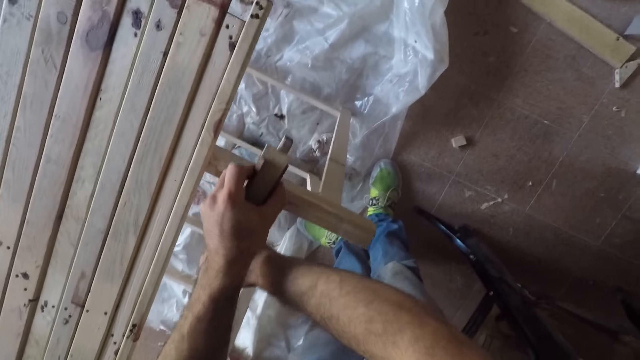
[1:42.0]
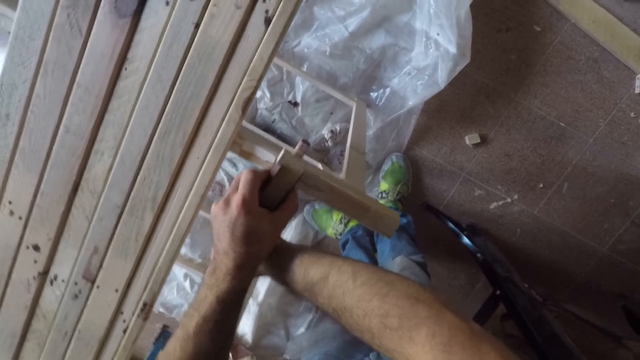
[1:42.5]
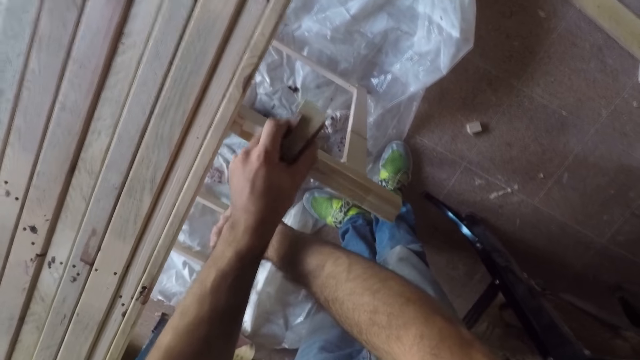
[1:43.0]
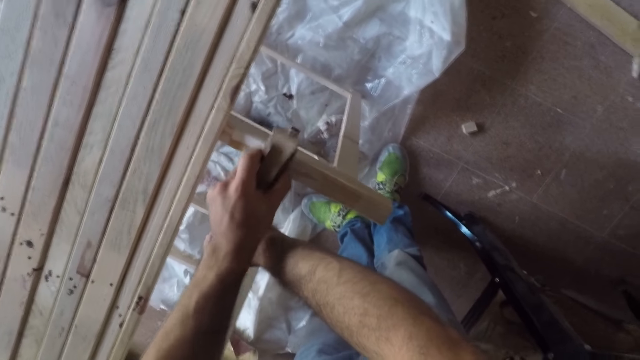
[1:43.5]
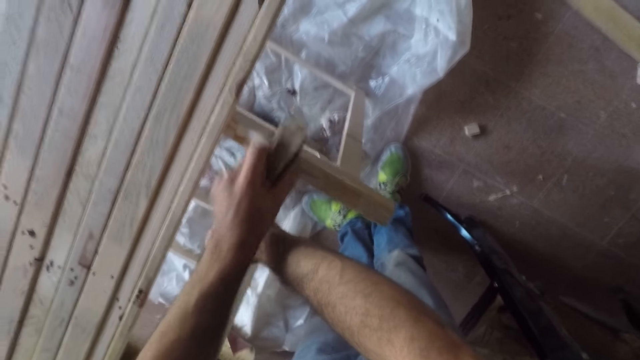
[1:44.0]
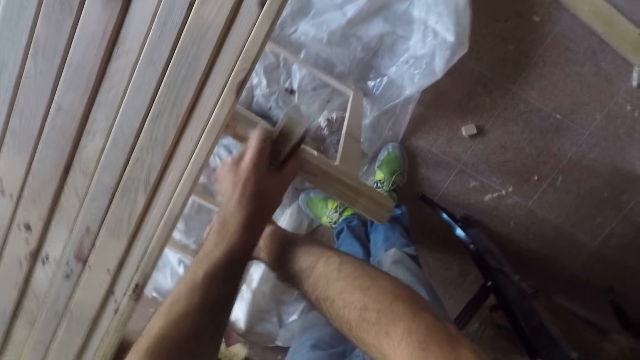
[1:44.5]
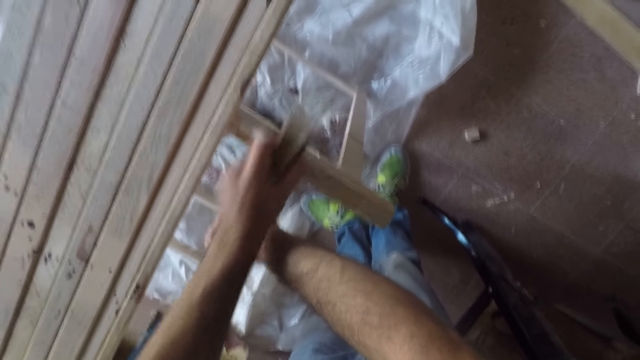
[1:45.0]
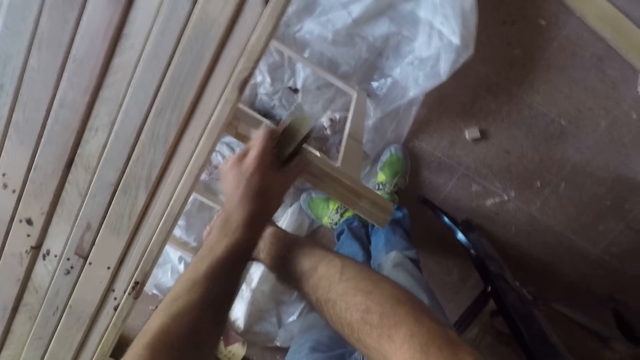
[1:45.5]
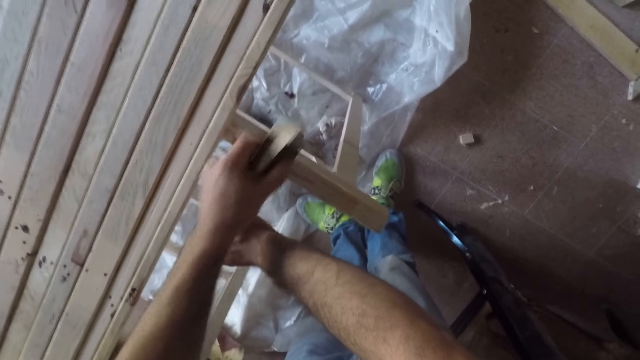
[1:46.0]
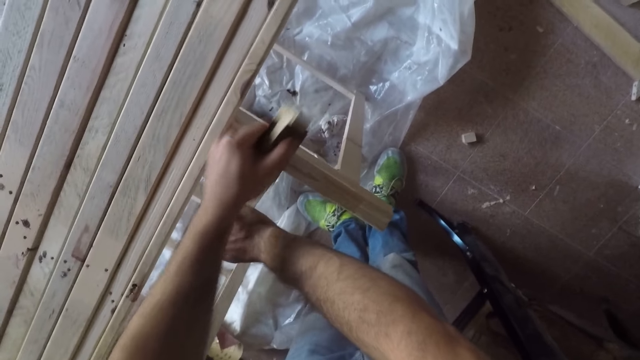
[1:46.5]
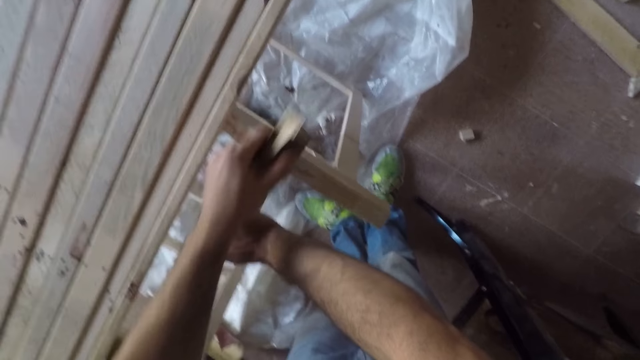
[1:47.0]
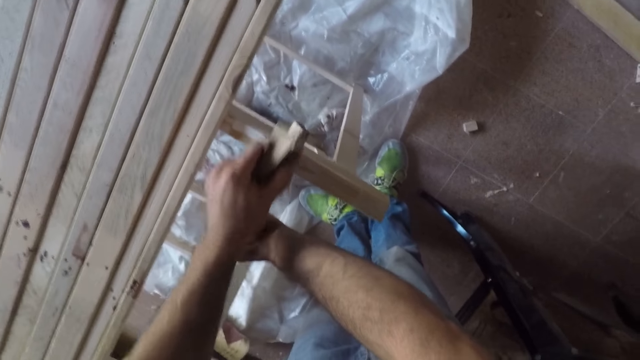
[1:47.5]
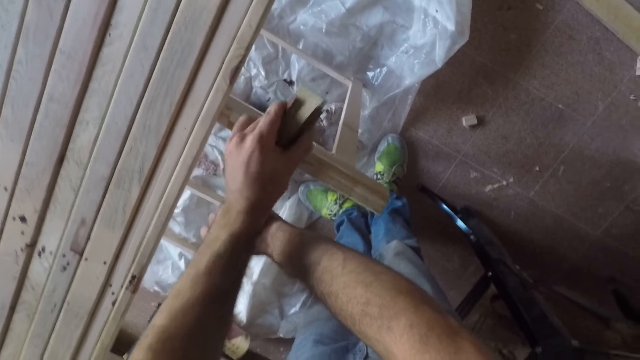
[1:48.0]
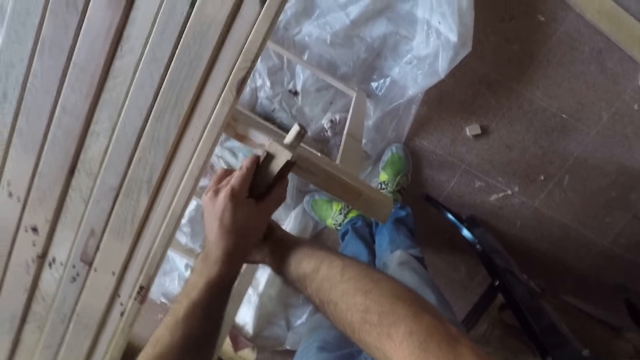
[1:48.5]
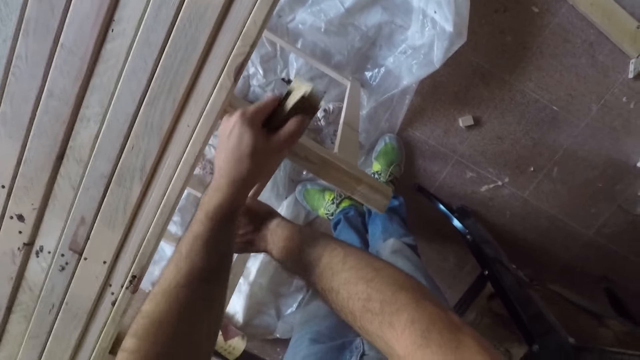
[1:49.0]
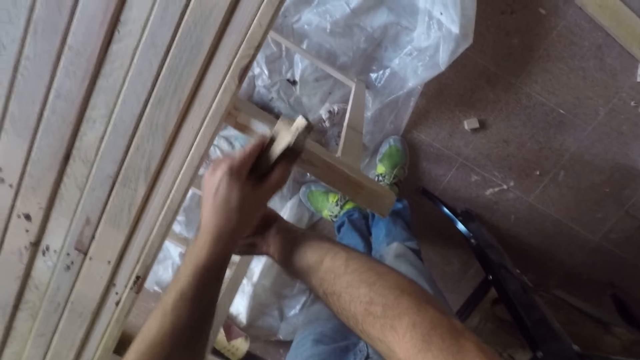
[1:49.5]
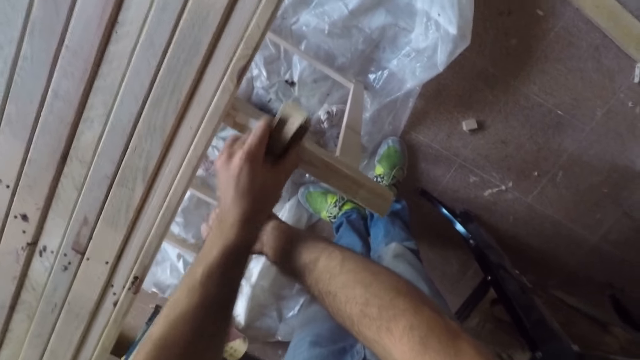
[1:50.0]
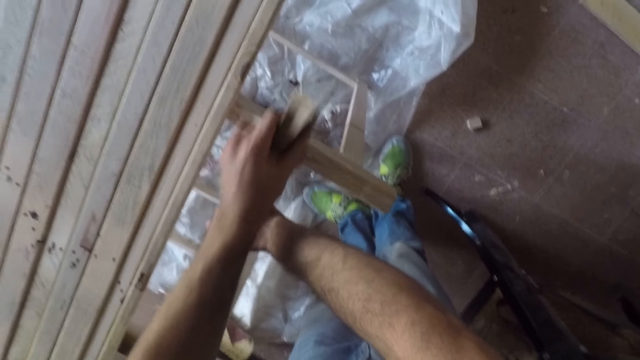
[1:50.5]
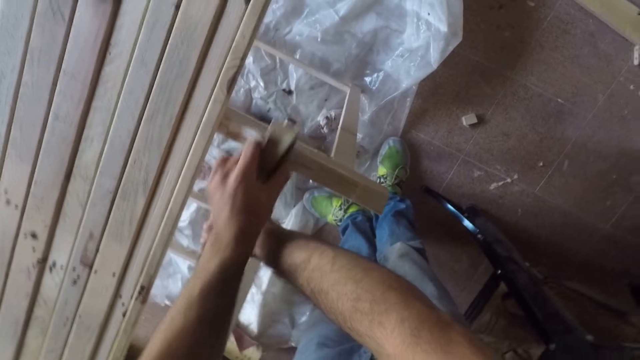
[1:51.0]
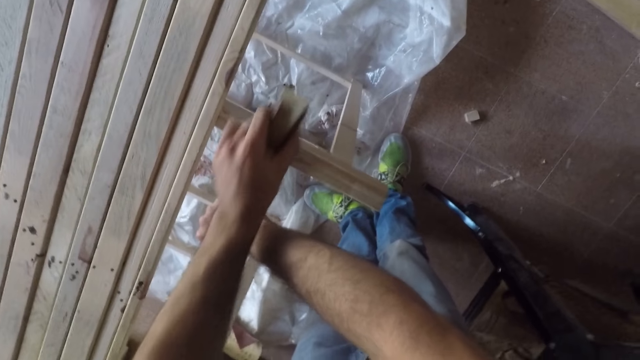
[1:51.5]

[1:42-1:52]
The camera wearer moves the long wooden stick to the left with his right hand.

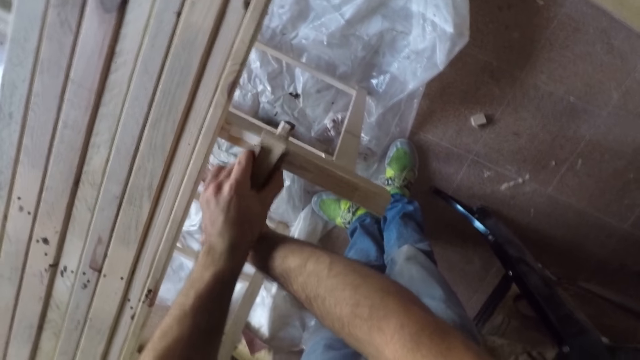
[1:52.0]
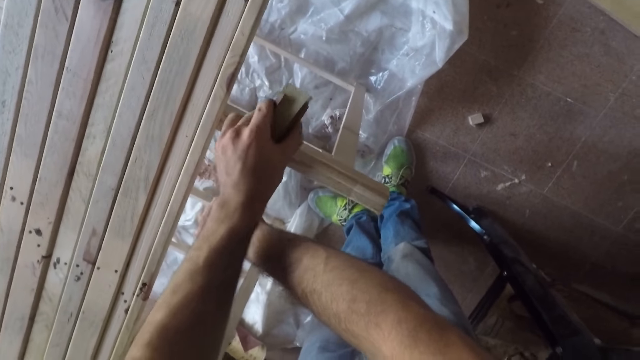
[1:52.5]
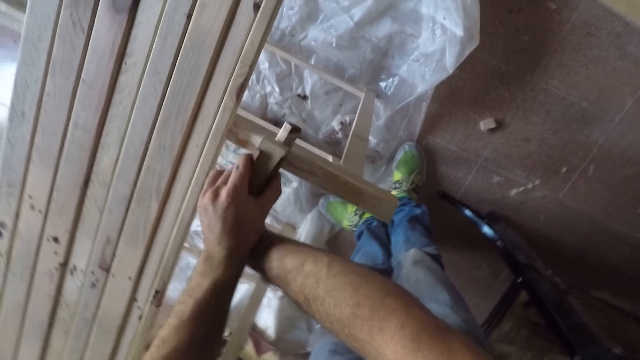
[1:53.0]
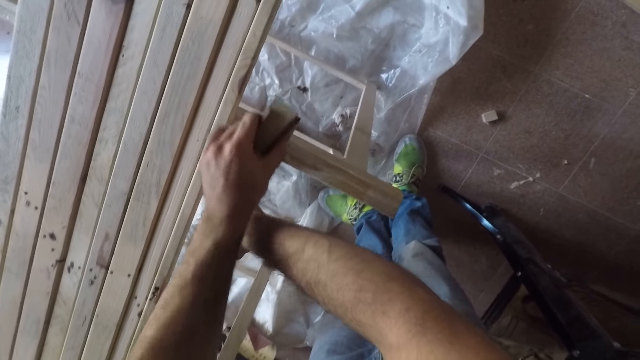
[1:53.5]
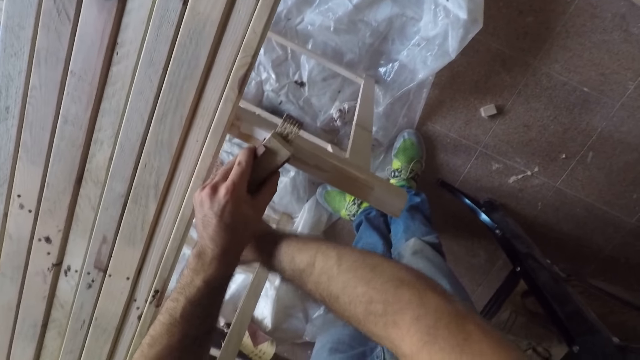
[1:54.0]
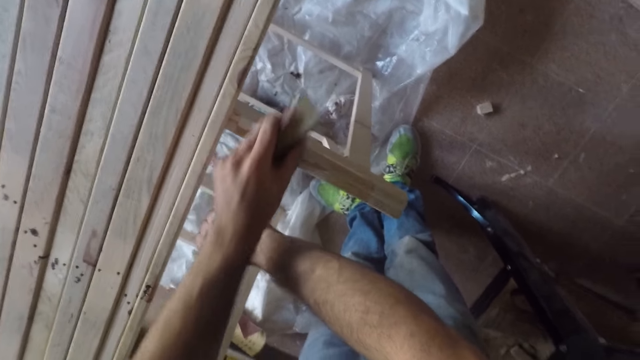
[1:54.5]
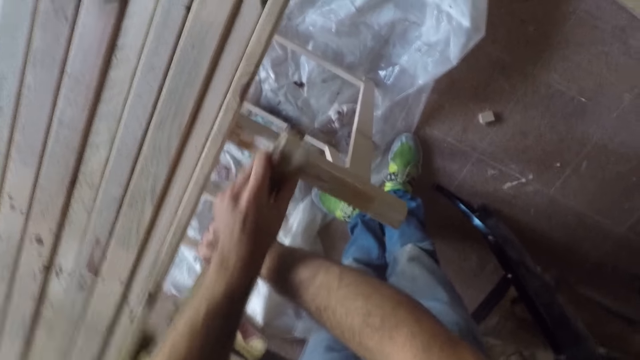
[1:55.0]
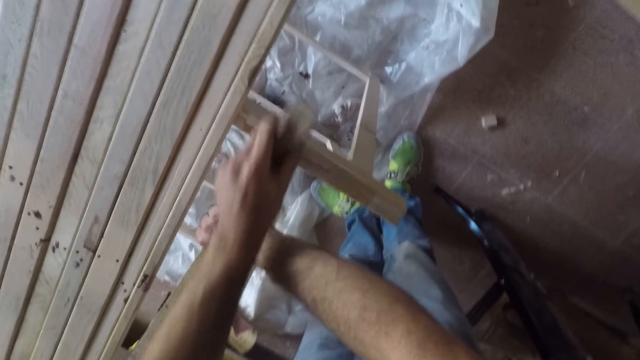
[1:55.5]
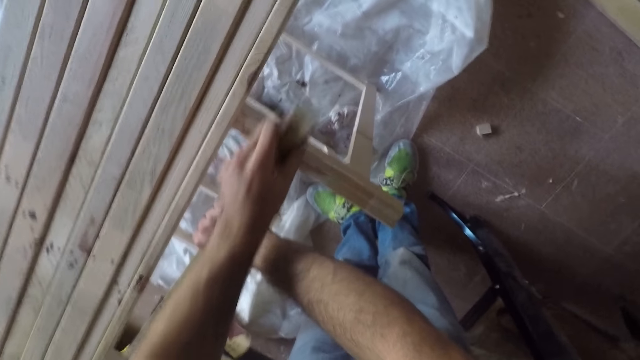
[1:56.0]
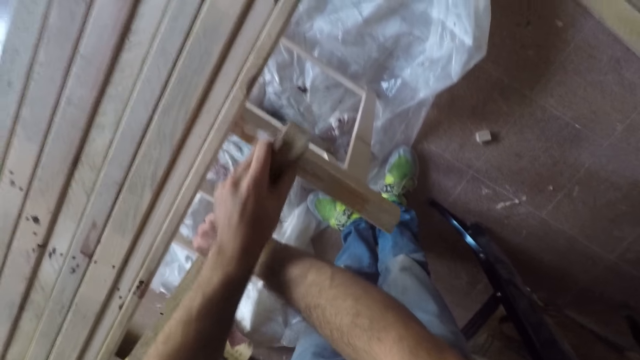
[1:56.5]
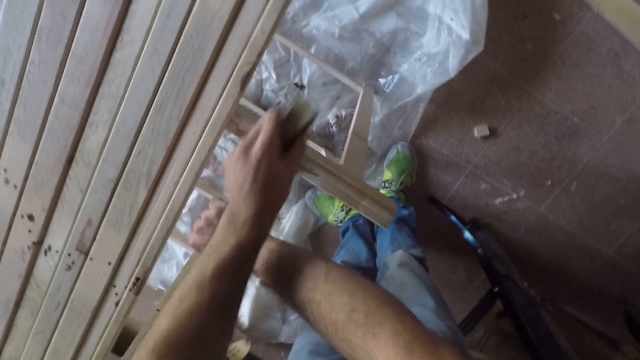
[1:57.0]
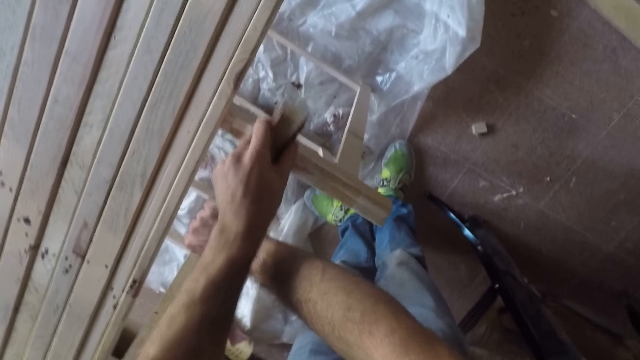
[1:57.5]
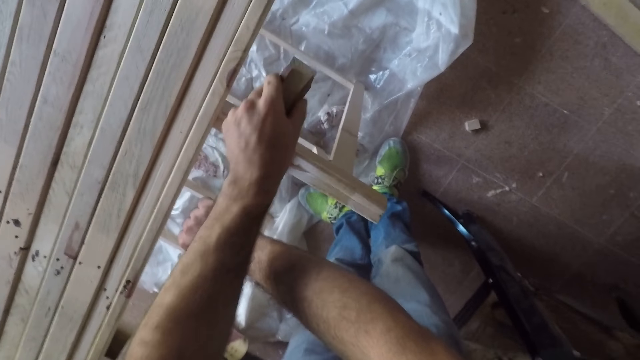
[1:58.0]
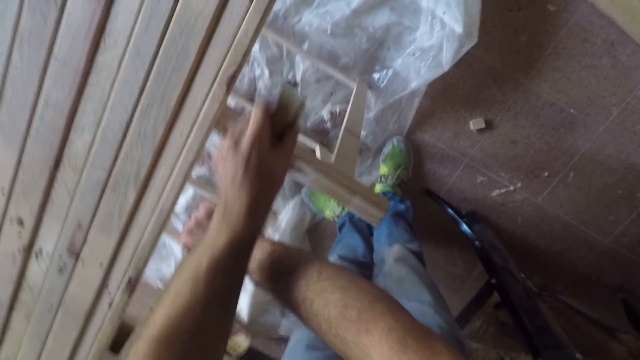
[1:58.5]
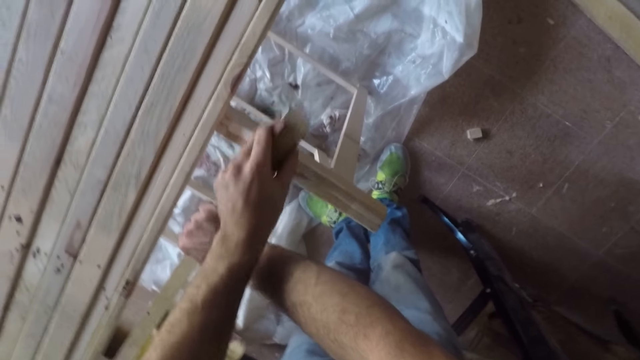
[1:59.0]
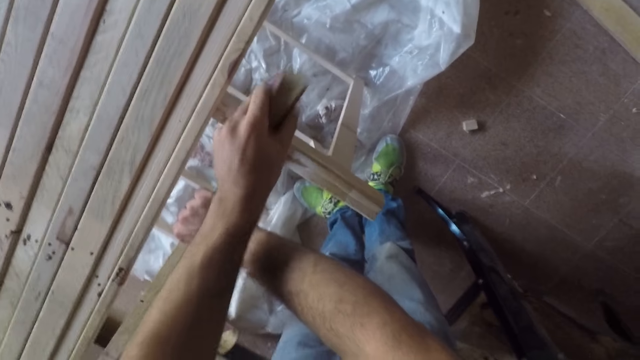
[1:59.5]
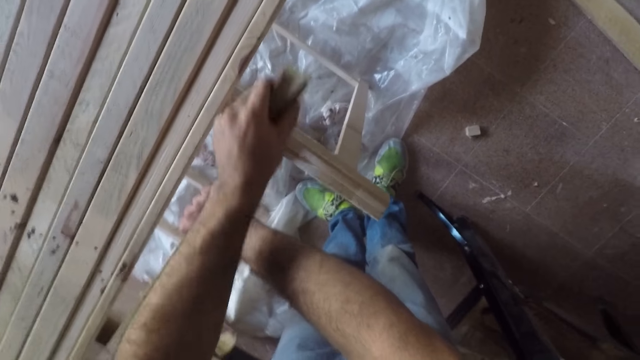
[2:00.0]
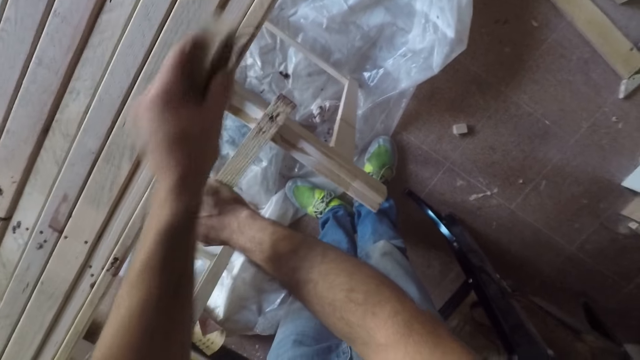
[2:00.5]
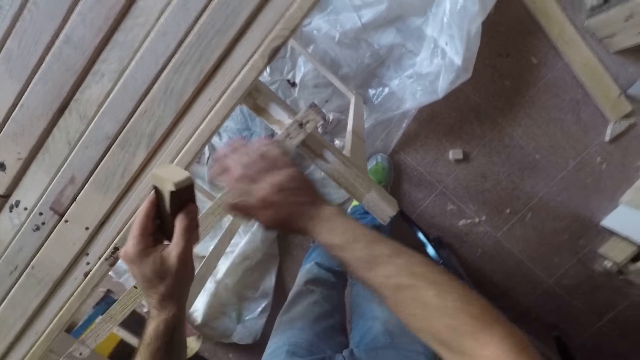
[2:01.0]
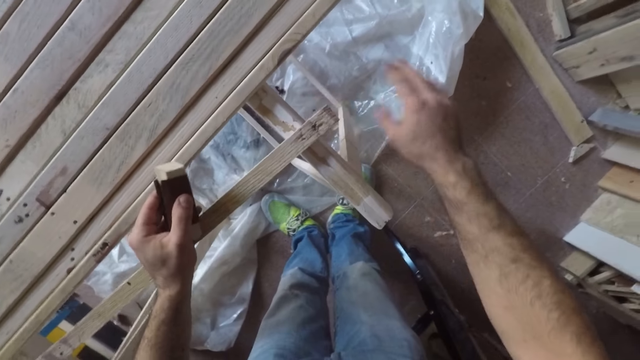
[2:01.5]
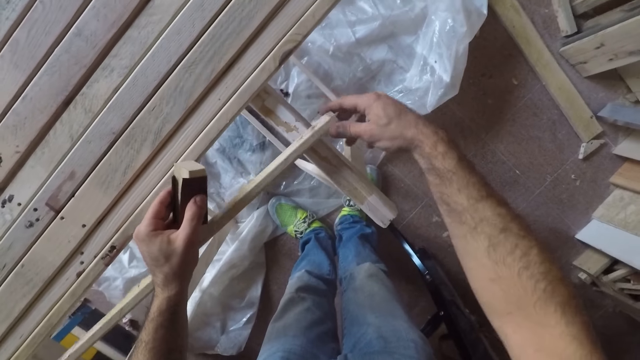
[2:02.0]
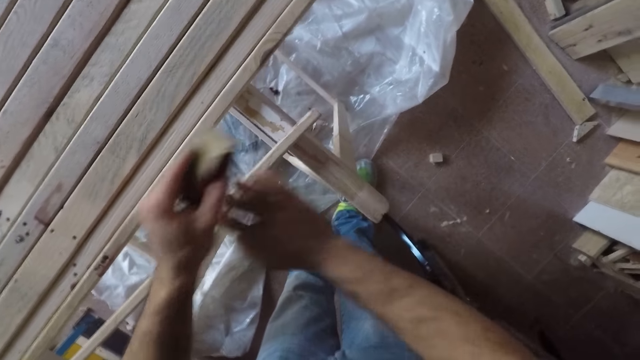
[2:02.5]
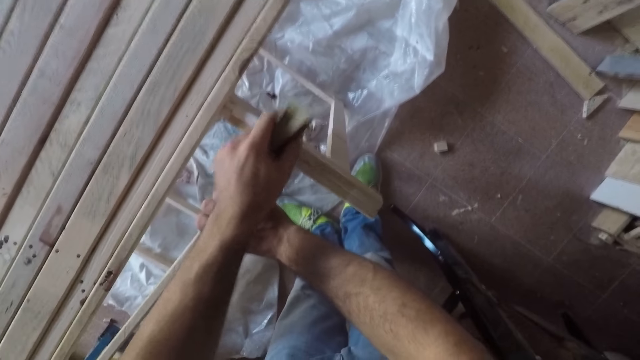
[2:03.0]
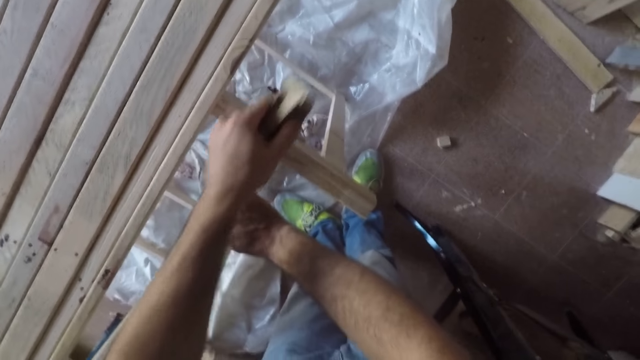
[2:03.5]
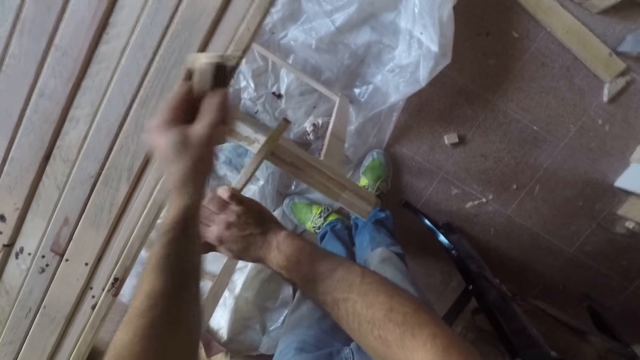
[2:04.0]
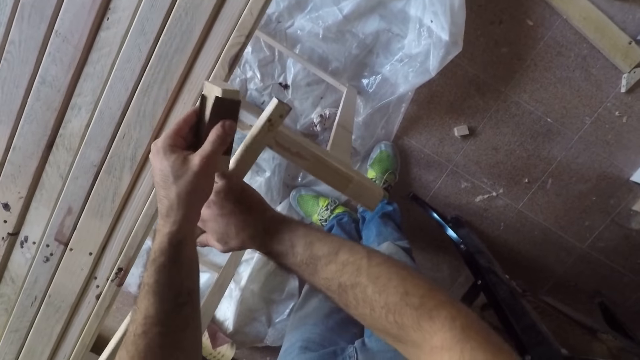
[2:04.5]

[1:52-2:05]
The camera wearer turns a piece of wood over. He scrubs the piece of wood with a sandpaper. He dusts the long wooden stick with his right hand. He looks over the piece of wood. He turns the long wooden stick to the side and files the long wooden stick with the sandpaper.
